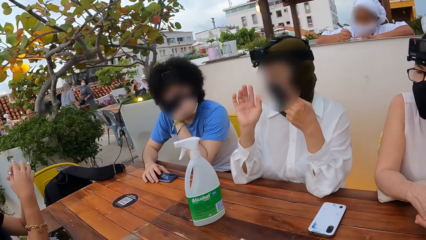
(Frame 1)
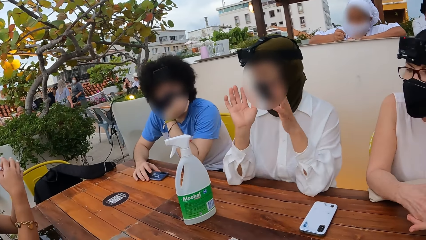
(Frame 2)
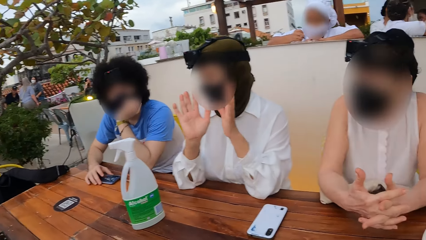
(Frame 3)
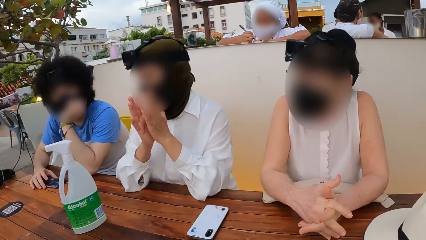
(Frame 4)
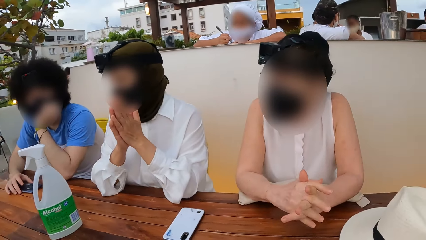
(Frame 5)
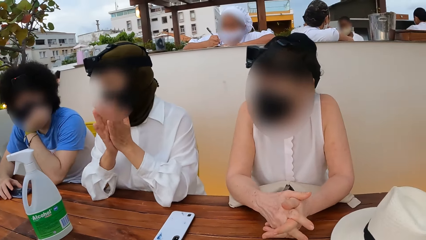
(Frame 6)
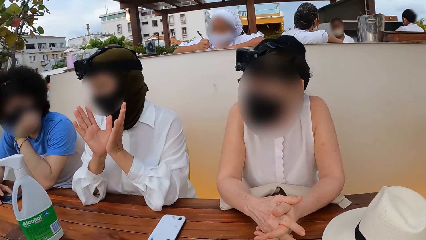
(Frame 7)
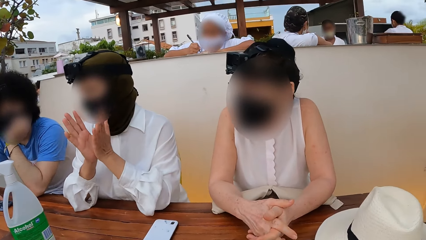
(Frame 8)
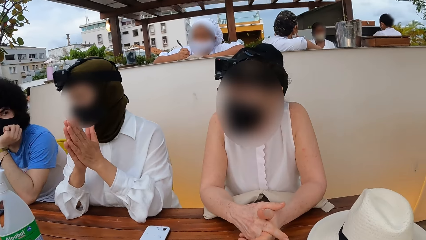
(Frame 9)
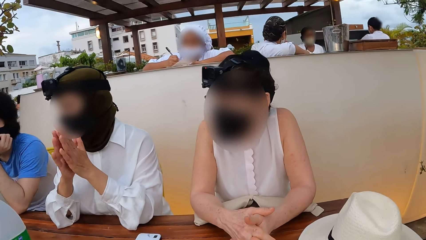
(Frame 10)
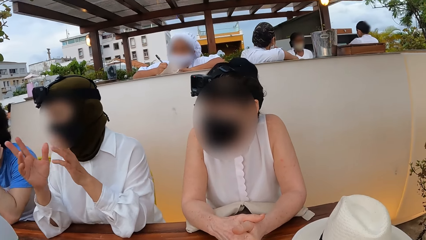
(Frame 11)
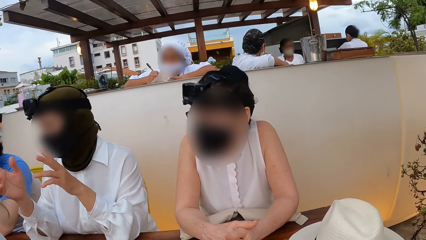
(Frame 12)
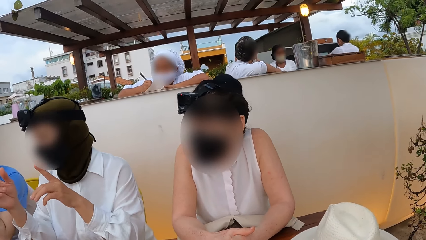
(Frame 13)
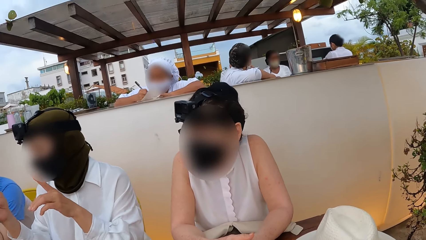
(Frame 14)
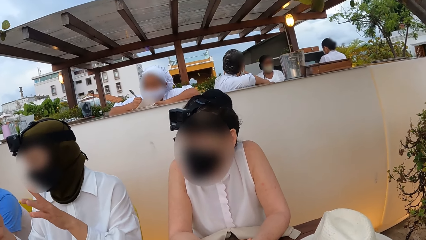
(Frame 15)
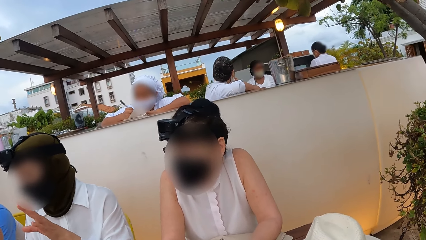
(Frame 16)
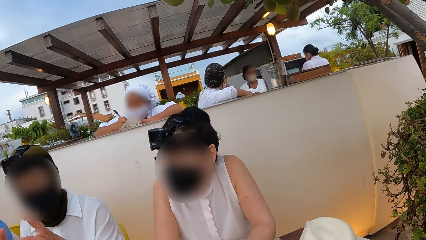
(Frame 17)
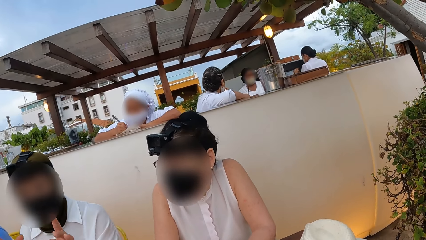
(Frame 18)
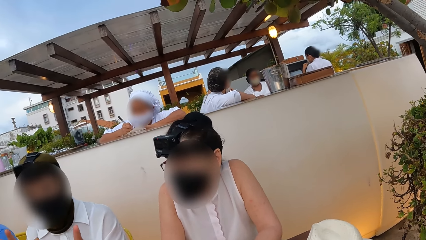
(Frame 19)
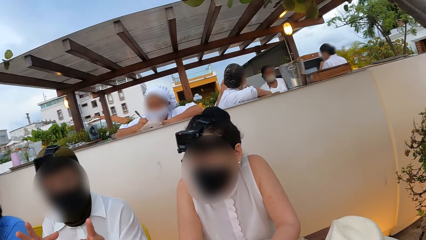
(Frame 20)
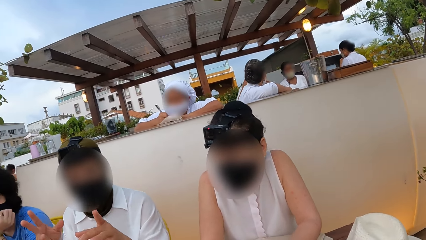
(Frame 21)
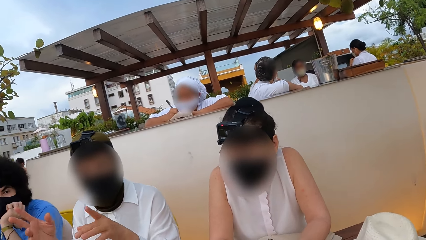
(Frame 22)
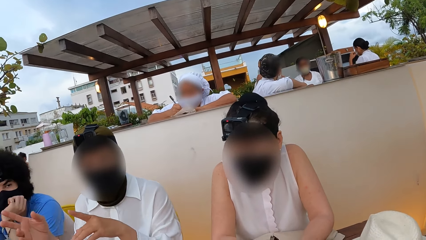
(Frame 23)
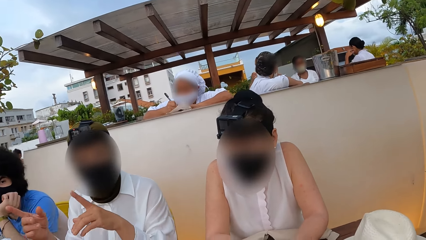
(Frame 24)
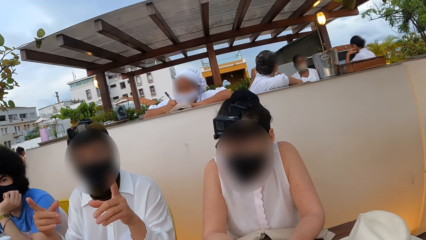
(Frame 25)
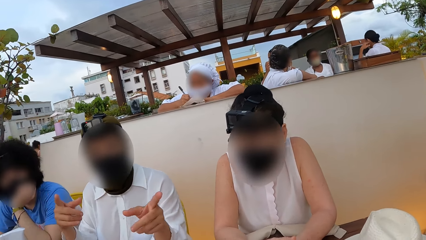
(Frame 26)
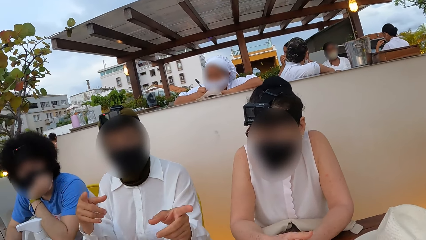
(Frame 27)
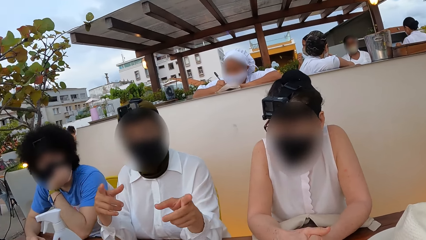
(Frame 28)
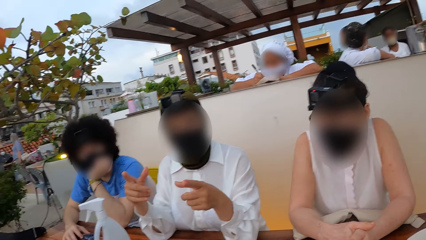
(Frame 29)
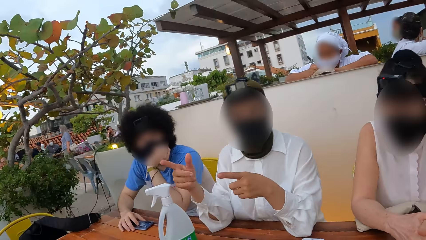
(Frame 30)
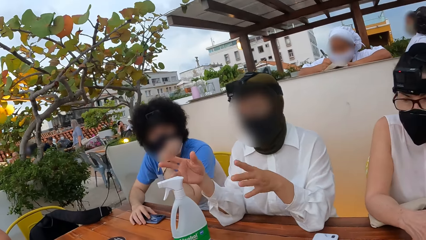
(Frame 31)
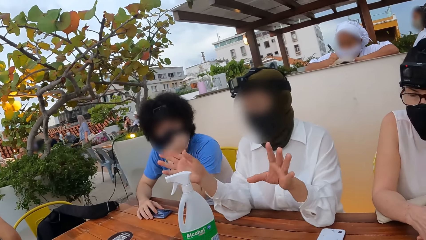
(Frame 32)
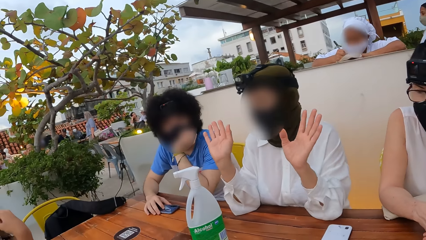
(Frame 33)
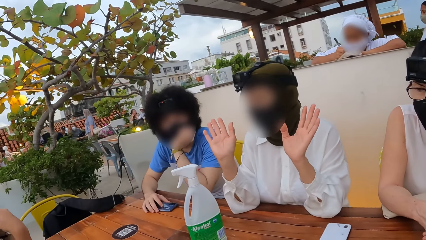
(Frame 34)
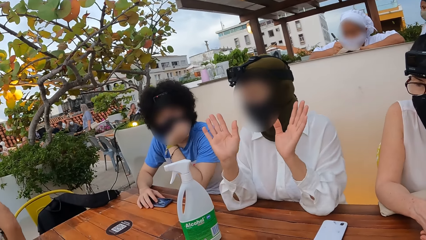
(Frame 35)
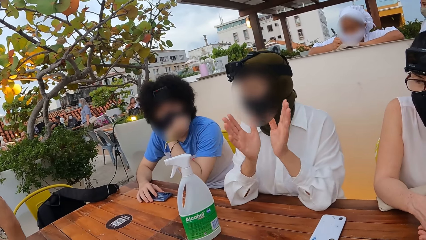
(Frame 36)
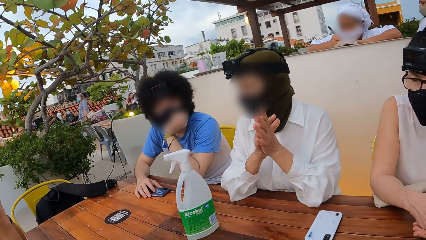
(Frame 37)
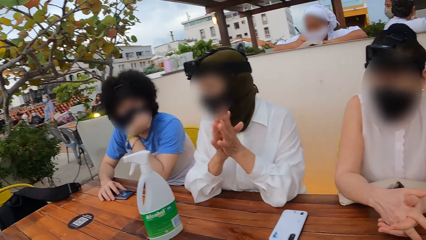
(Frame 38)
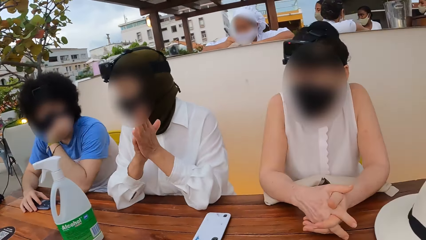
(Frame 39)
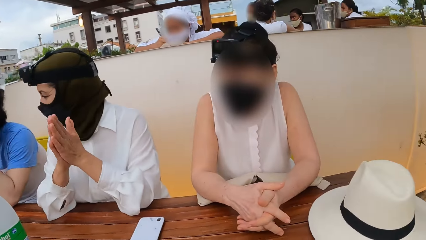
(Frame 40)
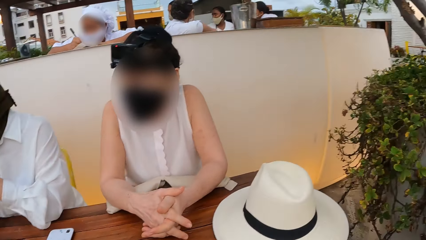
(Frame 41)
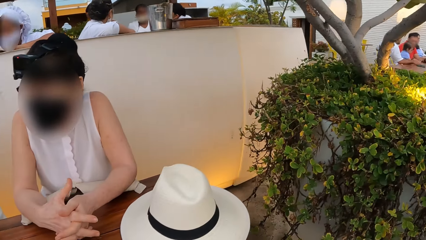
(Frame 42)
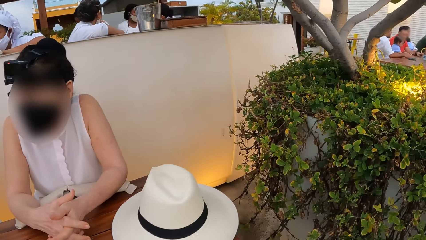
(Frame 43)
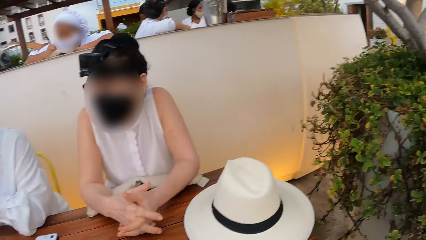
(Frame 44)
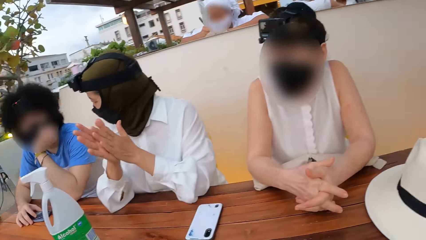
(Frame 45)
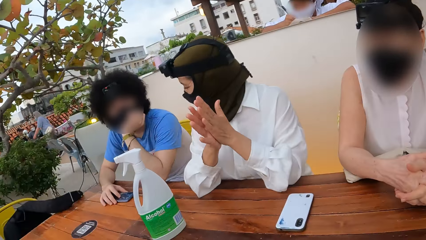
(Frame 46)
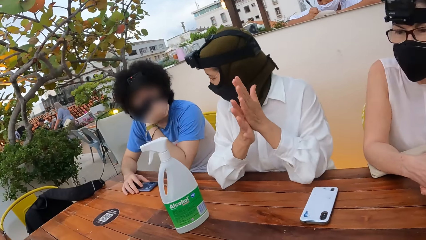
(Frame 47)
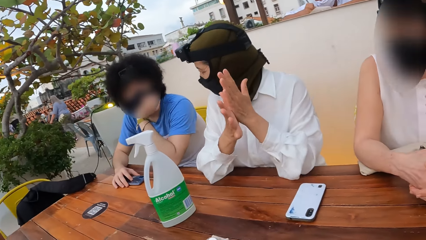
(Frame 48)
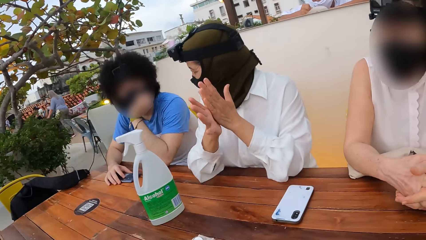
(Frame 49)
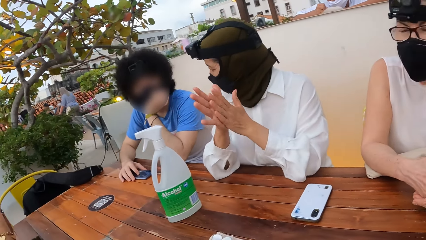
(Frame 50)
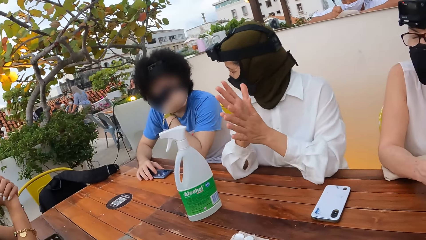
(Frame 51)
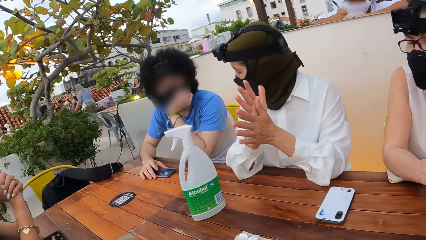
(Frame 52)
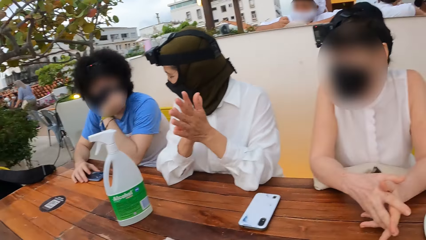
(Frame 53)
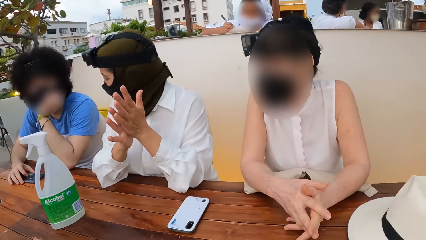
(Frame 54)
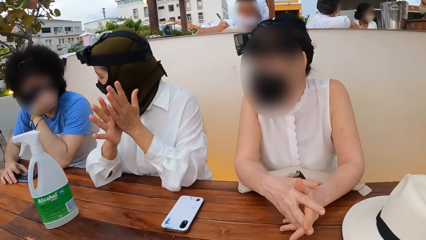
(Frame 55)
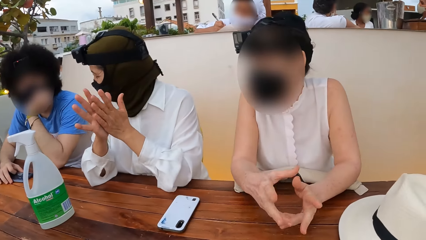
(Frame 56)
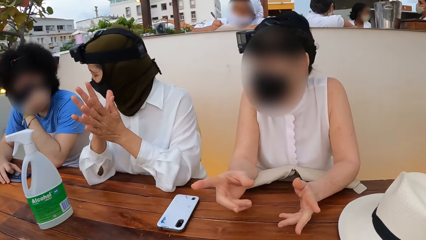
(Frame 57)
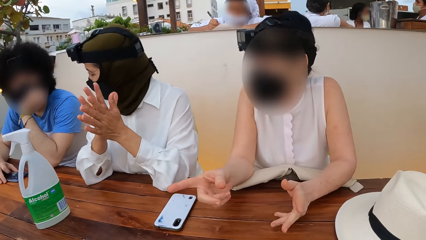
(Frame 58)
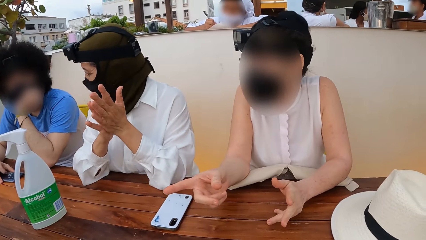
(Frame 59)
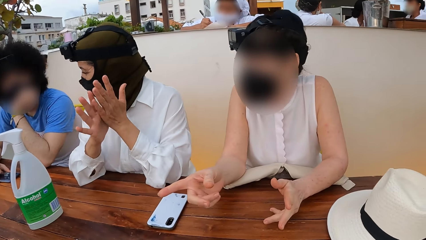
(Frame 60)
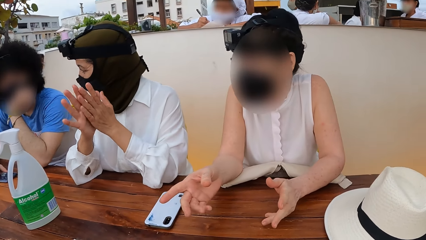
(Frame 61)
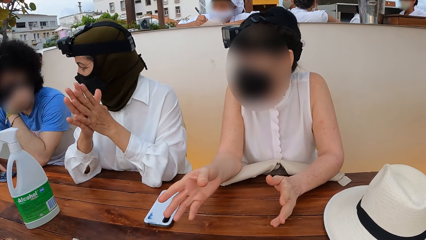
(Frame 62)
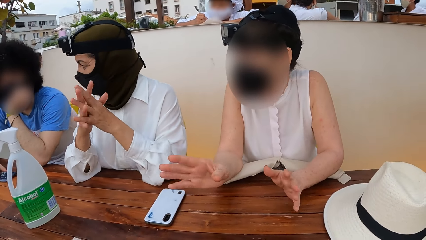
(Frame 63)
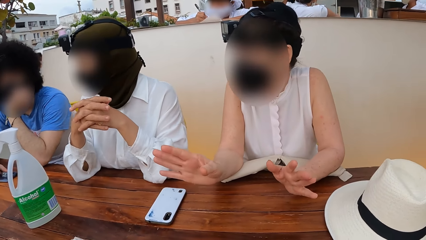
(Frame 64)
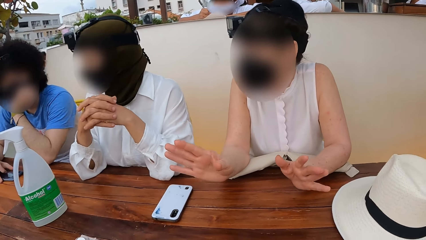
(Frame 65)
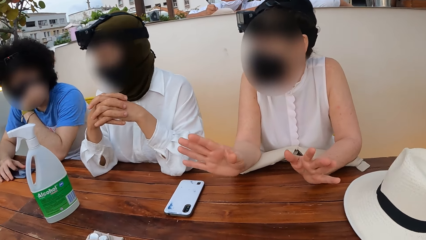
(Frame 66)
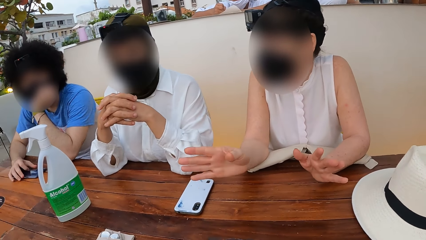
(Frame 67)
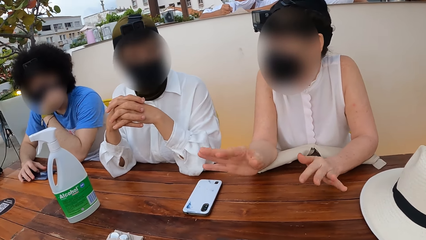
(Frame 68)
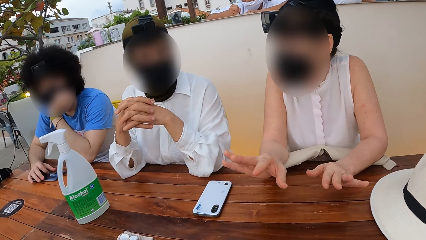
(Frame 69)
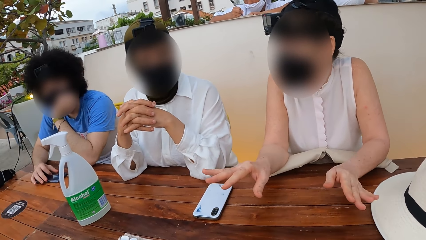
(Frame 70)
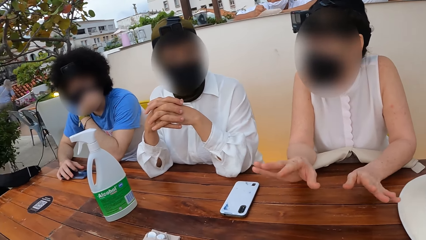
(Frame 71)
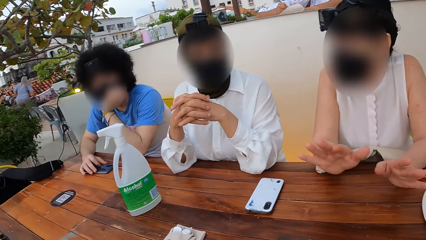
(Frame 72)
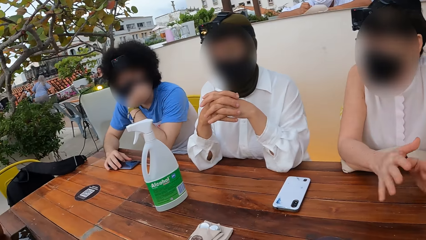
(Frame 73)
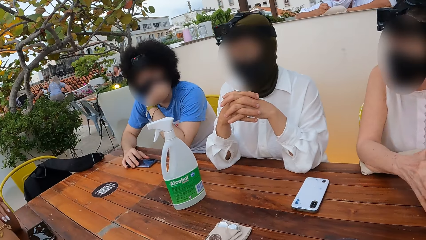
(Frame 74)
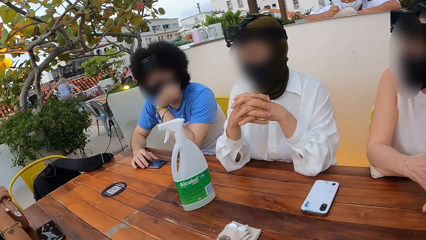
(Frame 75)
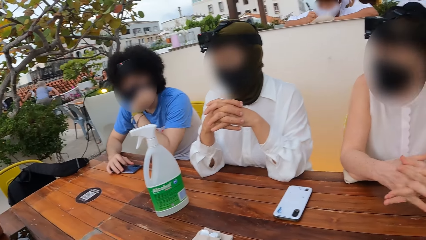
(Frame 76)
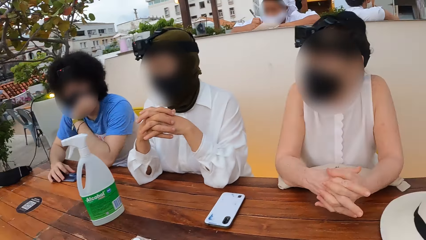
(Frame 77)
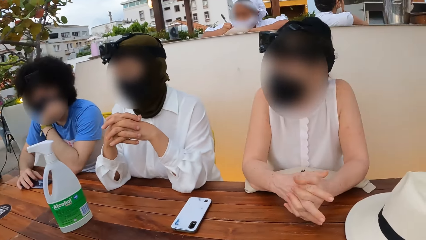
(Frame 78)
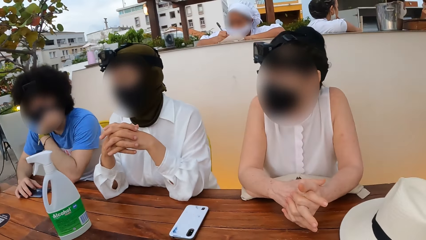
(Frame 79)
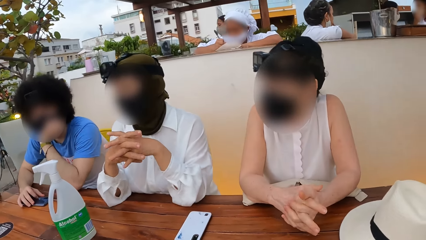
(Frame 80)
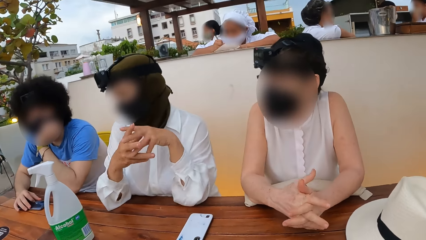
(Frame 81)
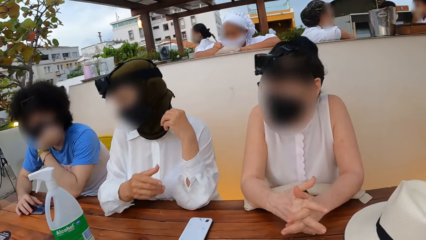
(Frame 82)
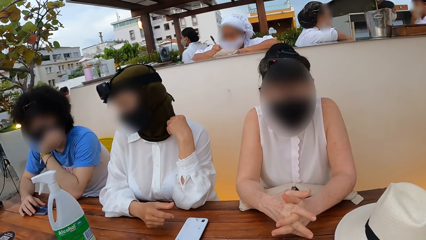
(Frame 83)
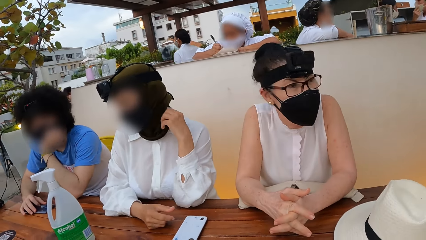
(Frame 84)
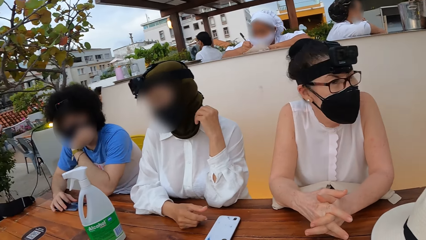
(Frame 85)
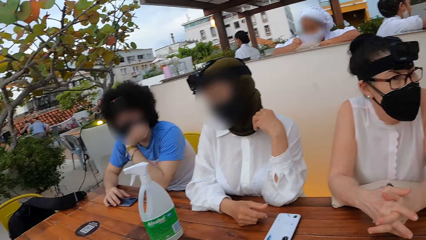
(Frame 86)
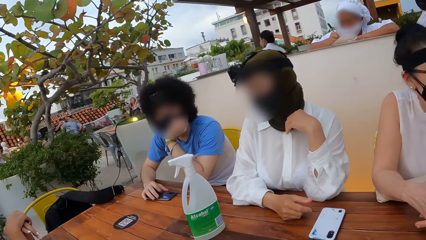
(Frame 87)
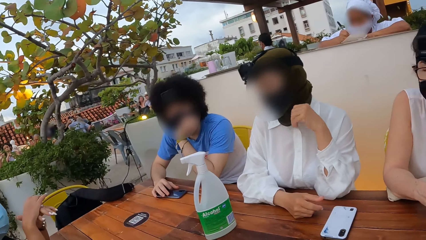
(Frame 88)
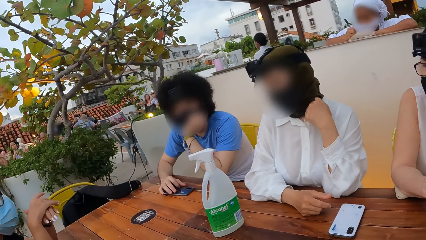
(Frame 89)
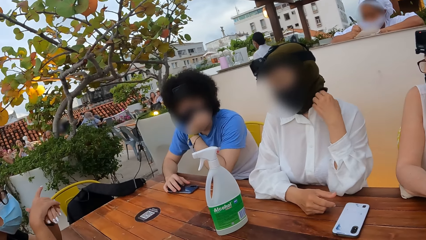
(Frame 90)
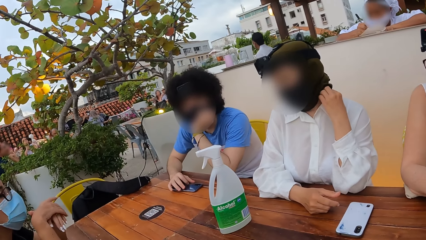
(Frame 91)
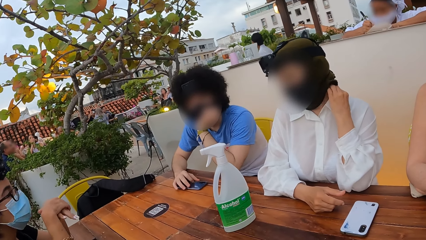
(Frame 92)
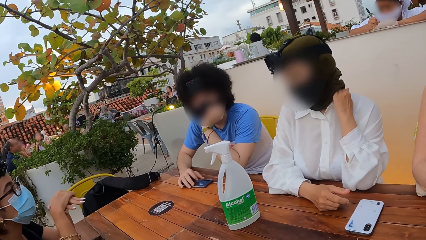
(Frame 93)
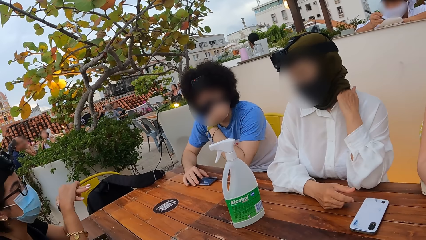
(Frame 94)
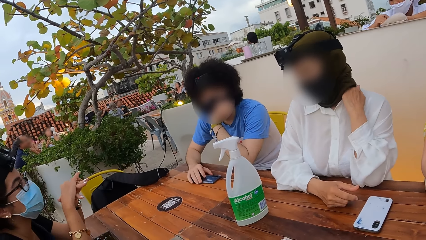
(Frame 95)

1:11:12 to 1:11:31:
The camera wearer looks around a restaurant. A lady interacts with the camera wearer. The camera wearer looks around the restaurant. The lady looks around the restaurant and interacts with a man. A woman makes a hand gesture. Another lady interacts with the first lady. The camera wearer looks around the restaurant. Another woman adjusts her blouse. The first lady adjusts her turban.
